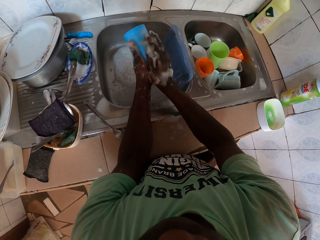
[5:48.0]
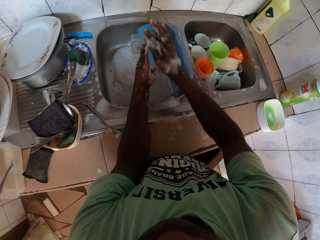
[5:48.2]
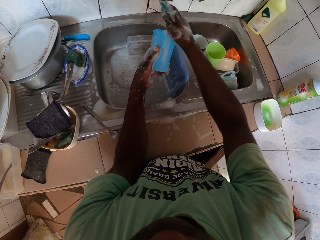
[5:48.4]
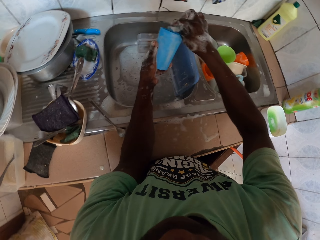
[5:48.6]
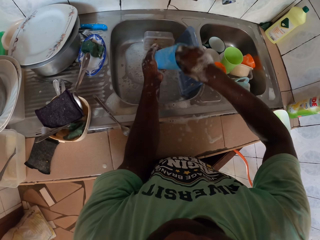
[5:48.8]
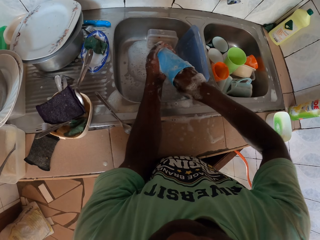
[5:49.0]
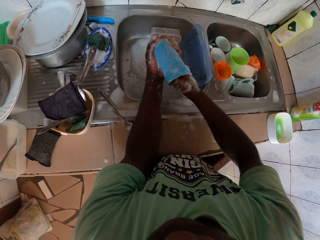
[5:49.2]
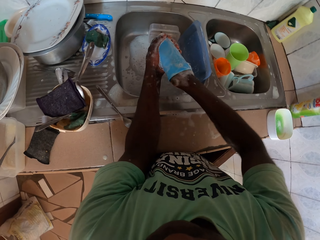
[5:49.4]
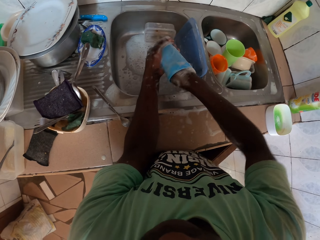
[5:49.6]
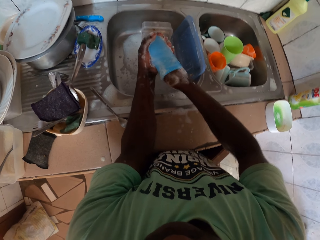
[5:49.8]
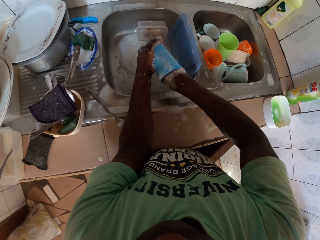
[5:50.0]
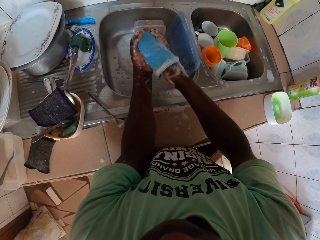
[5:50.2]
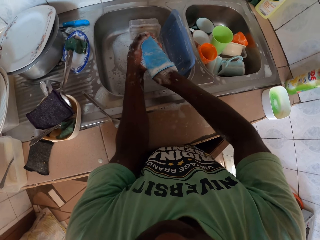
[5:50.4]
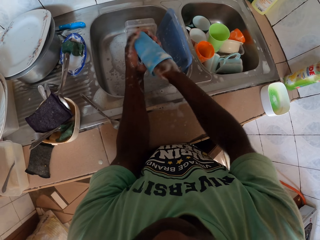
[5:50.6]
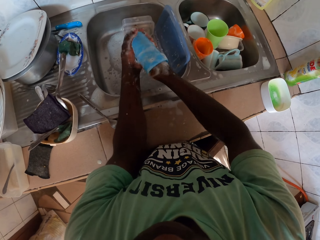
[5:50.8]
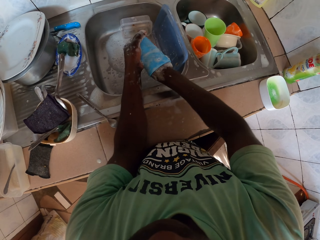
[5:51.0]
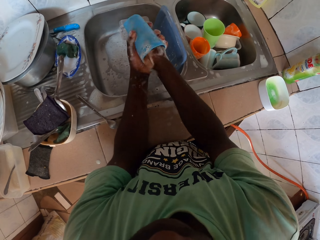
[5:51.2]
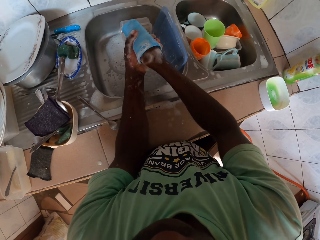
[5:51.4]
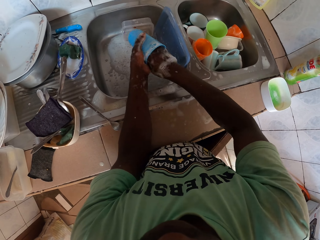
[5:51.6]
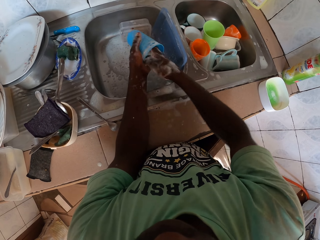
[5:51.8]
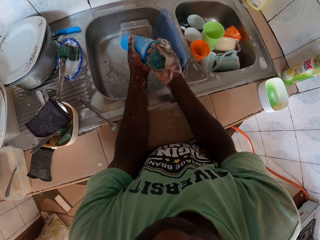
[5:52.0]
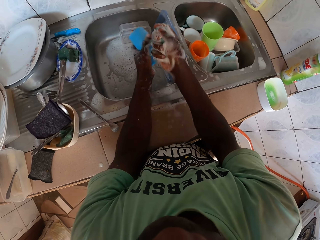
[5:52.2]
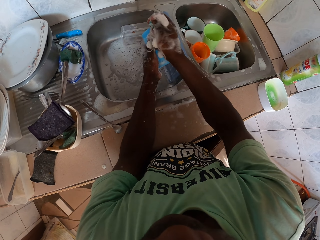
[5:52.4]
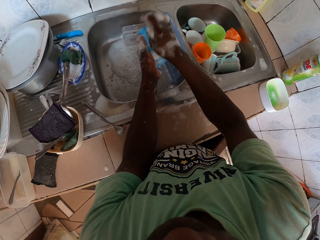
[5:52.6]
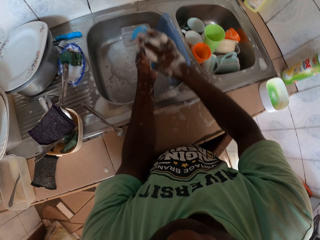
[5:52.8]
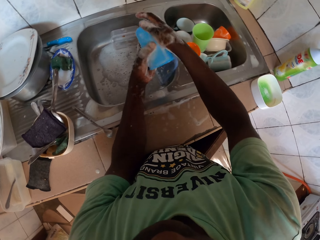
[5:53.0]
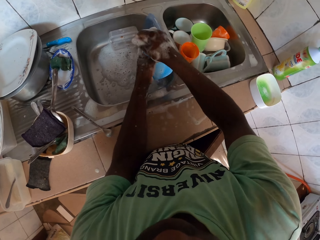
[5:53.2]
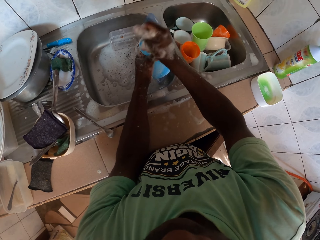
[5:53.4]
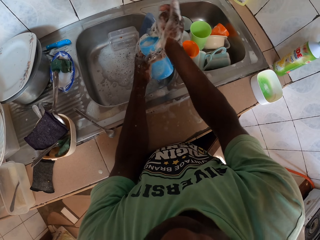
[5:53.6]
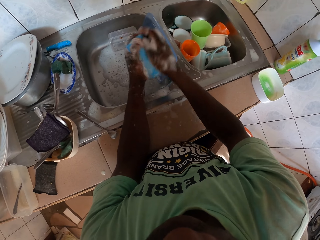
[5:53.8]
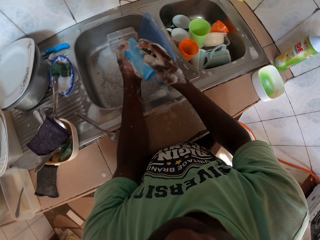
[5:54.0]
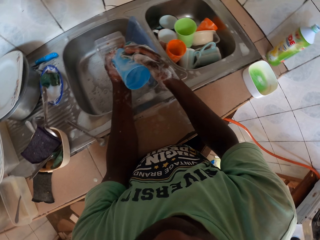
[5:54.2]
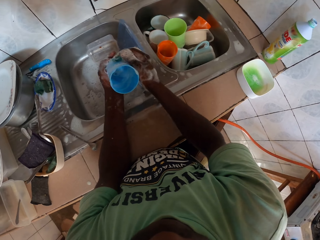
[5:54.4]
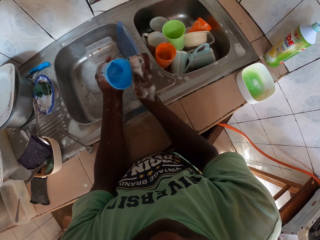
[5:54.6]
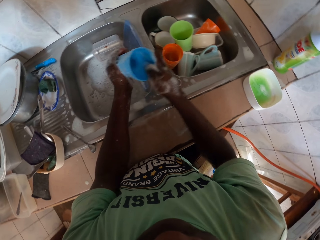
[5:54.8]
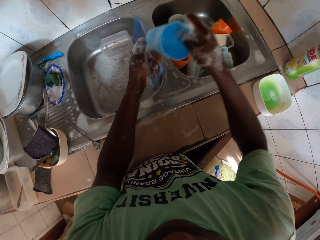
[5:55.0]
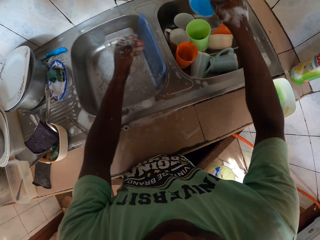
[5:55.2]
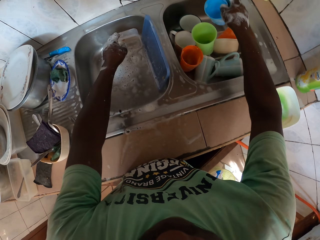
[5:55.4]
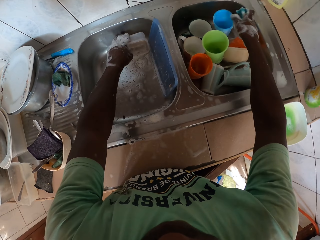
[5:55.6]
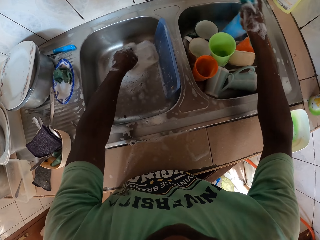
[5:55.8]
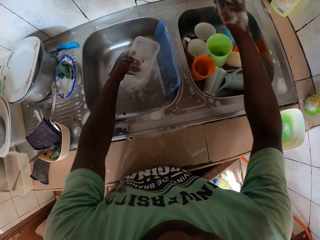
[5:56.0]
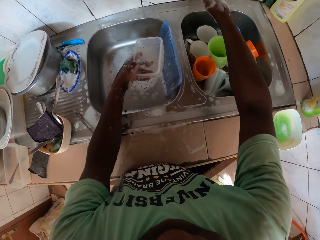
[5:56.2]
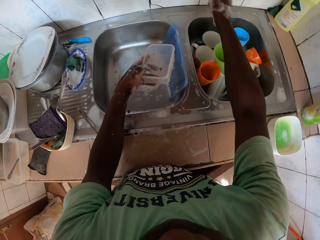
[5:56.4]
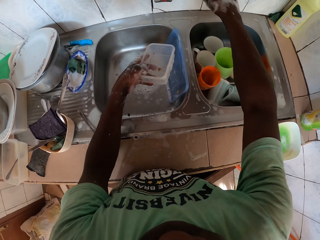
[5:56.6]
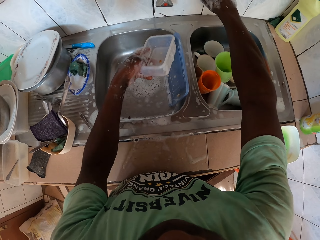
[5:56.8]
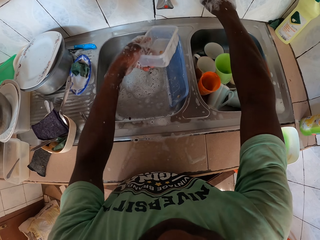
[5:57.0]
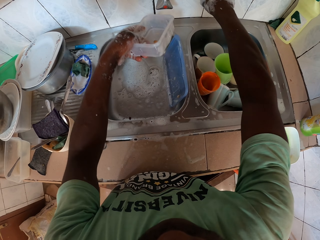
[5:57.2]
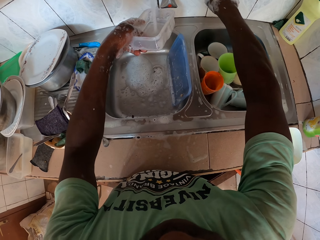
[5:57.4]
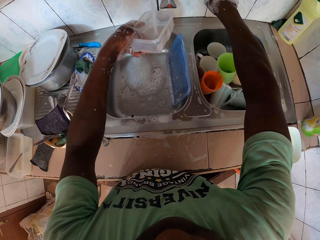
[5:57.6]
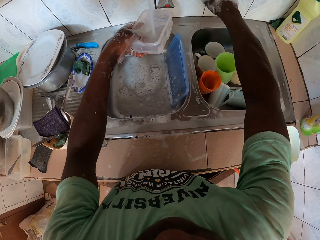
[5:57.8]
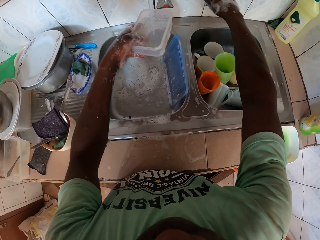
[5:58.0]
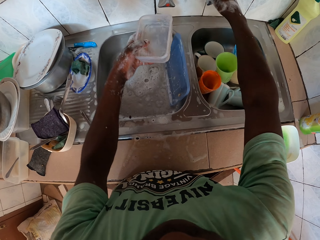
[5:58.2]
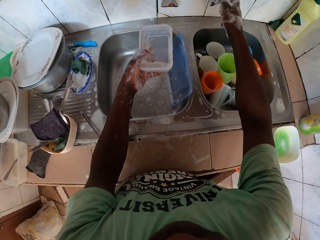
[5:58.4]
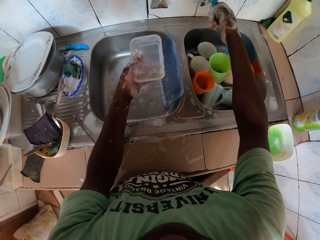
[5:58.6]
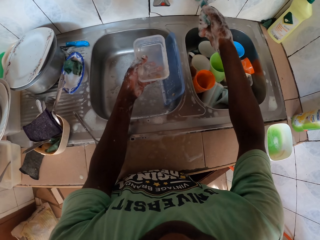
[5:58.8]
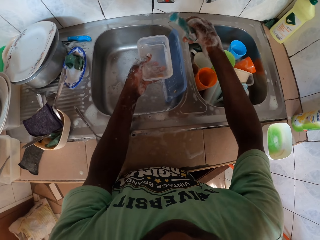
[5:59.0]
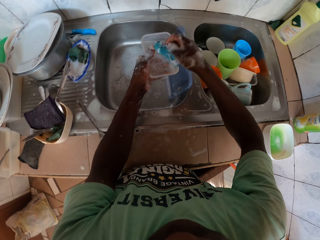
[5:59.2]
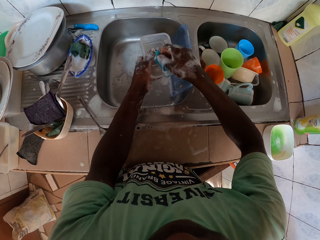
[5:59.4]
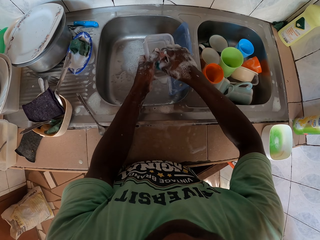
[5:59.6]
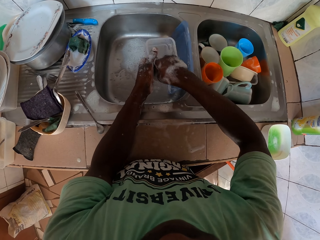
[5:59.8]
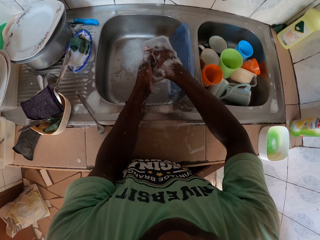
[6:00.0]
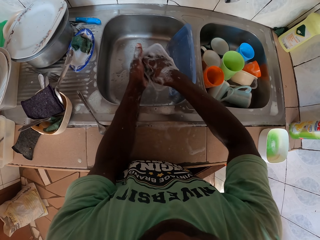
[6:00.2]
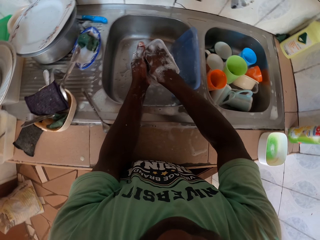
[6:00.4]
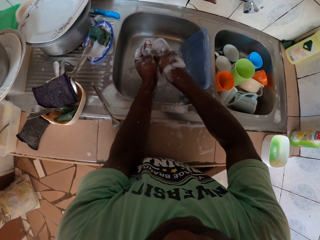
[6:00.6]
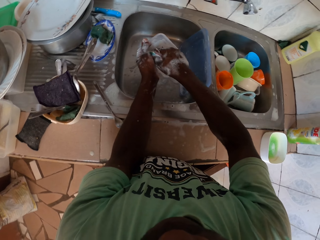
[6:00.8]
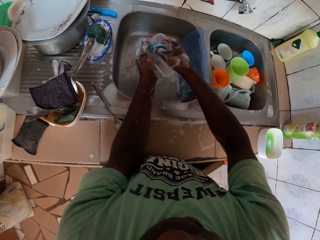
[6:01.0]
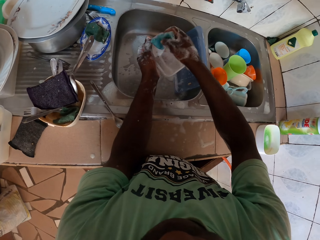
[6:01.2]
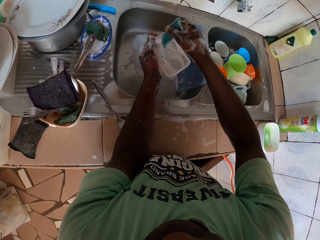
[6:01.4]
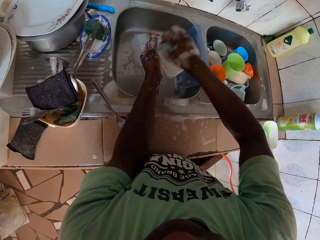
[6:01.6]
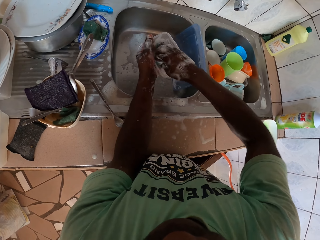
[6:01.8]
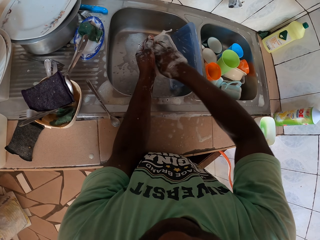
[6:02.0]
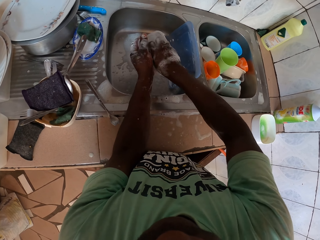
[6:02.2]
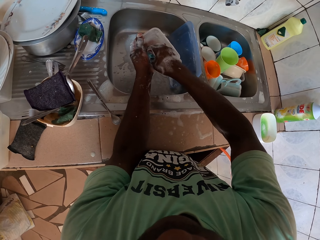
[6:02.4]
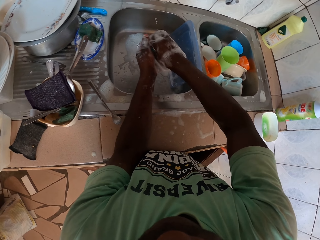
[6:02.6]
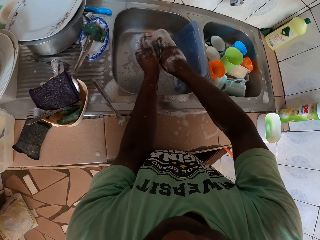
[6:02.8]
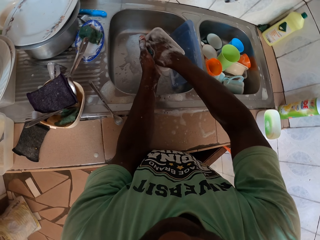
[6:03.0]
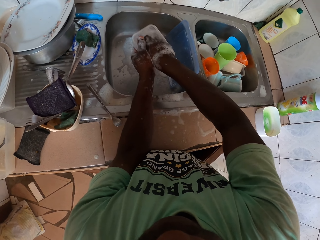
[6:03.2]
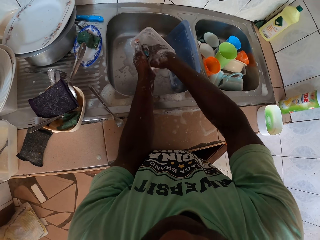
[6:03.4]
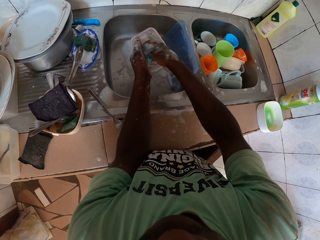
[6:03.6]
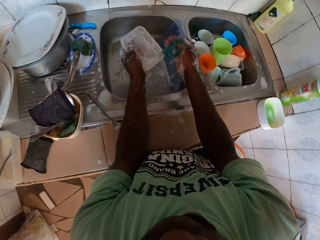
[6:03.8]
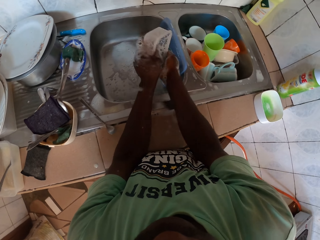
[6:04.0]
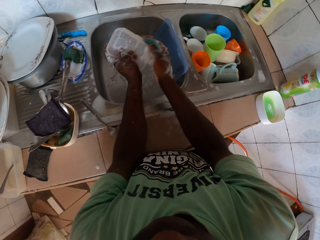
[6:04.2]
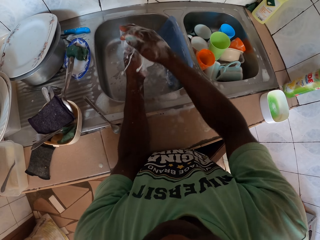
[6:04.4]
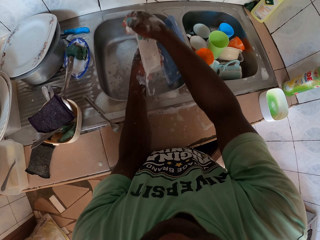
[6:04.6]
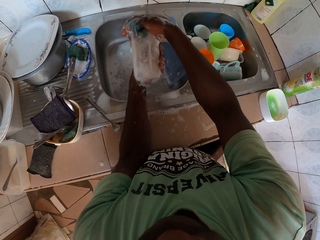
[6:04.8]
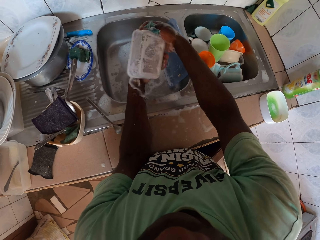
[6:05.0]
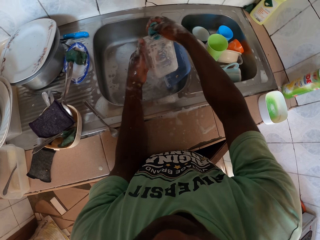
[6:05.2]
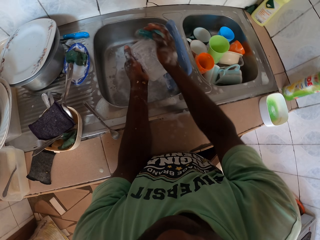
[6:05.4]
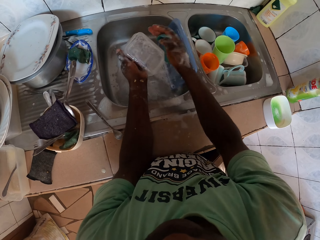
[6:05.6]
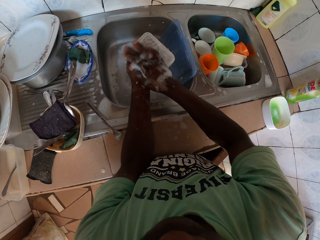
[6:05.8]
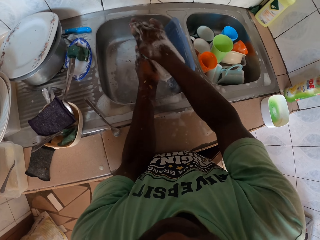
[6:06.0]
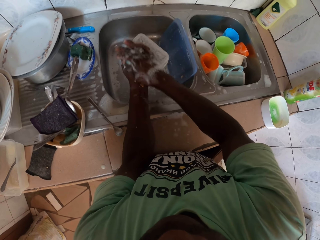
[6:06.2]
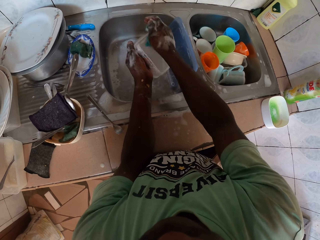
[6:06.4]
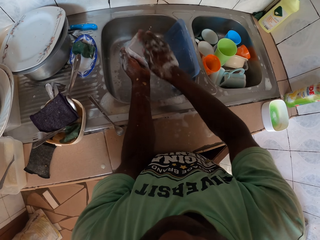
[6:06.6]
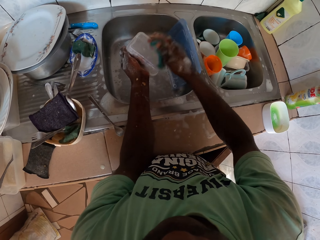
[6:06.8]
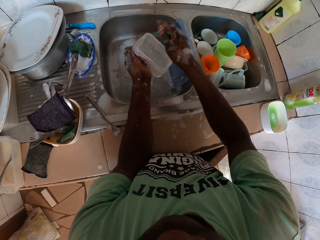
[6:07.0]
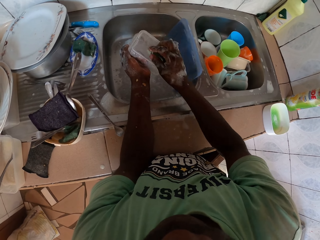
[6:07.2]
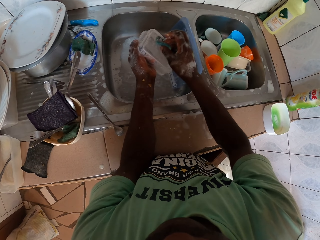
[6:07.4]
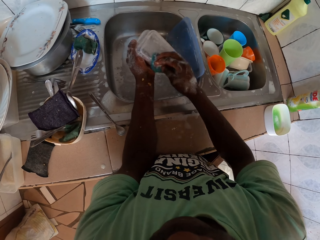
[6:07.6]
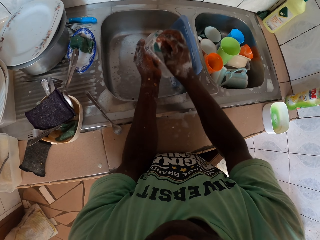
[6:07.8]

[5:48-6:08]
The camera wearer puts the tumbler in the sink. They pick the container from the sink. They turn on the tap. They put the tap water in the container. They turn off the tap. They wash the container with the washing scrub.
